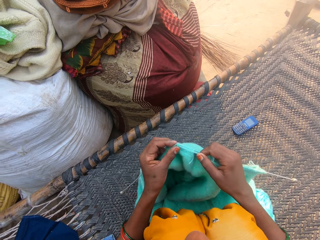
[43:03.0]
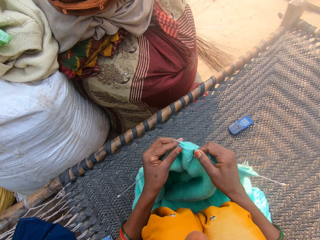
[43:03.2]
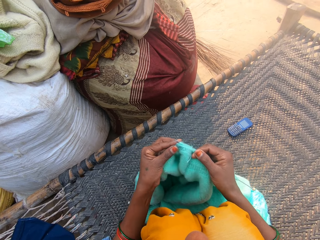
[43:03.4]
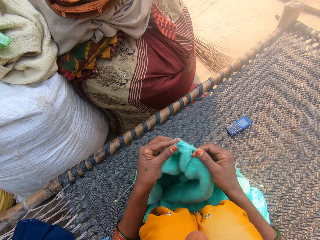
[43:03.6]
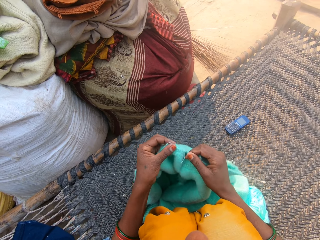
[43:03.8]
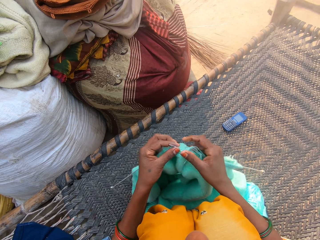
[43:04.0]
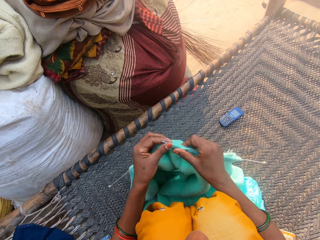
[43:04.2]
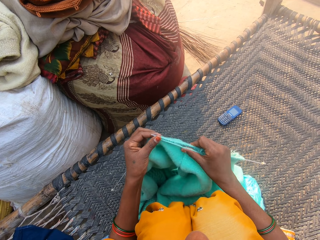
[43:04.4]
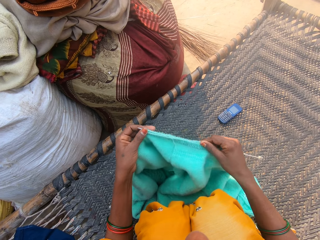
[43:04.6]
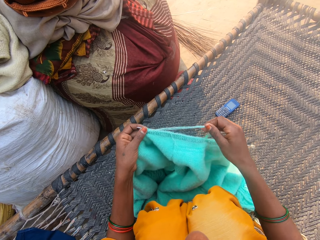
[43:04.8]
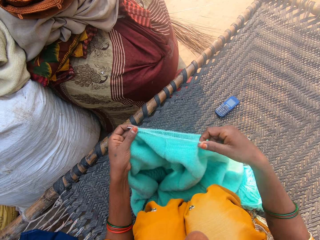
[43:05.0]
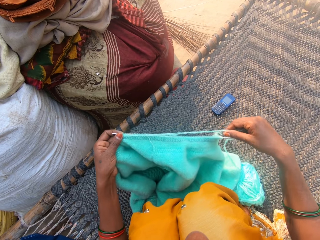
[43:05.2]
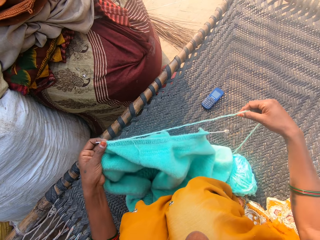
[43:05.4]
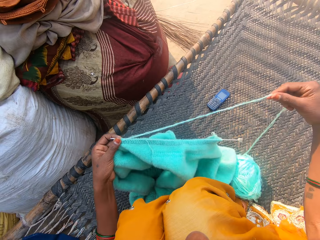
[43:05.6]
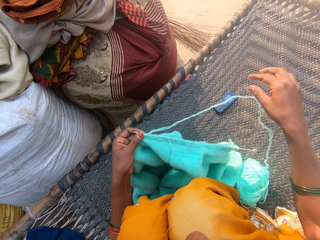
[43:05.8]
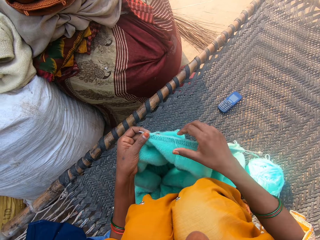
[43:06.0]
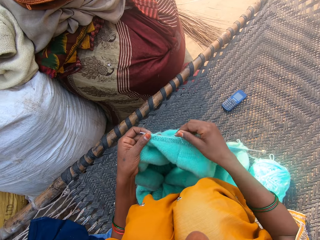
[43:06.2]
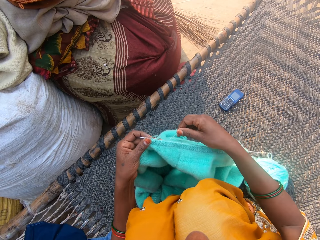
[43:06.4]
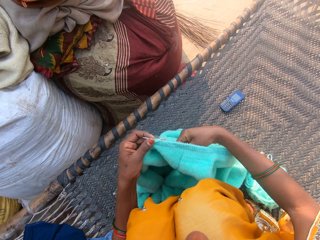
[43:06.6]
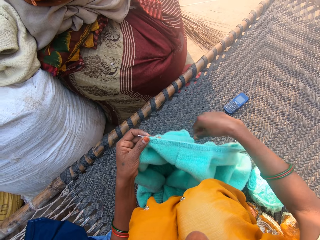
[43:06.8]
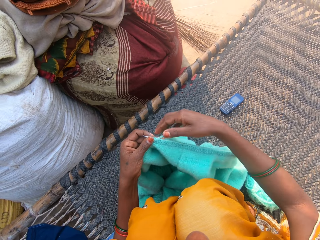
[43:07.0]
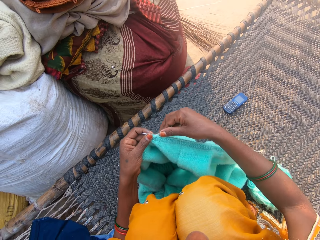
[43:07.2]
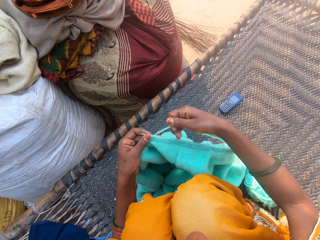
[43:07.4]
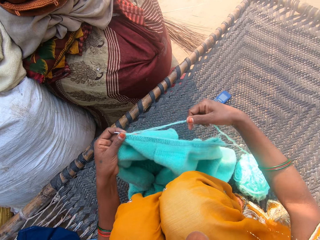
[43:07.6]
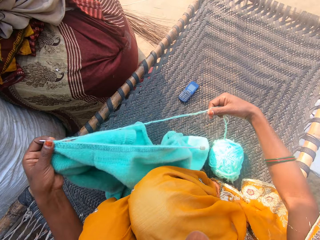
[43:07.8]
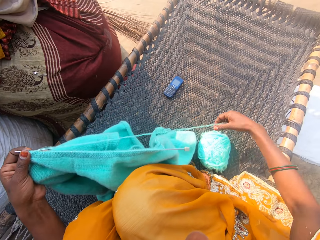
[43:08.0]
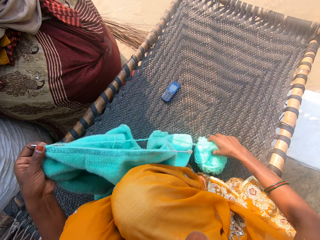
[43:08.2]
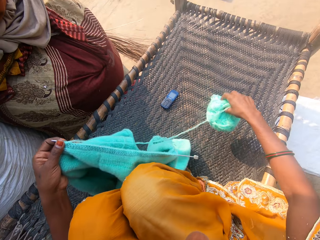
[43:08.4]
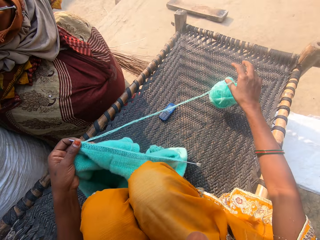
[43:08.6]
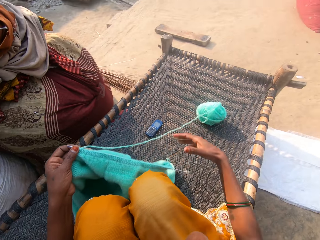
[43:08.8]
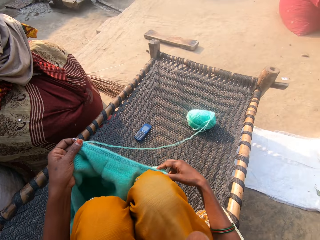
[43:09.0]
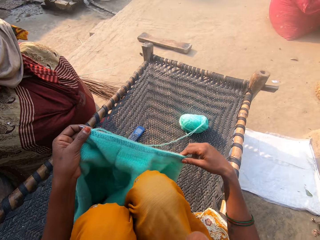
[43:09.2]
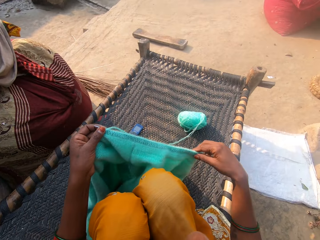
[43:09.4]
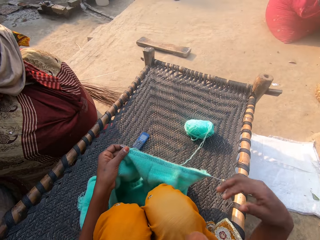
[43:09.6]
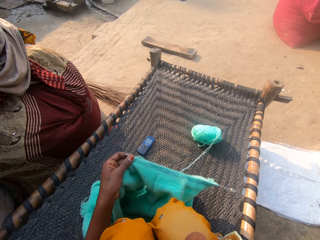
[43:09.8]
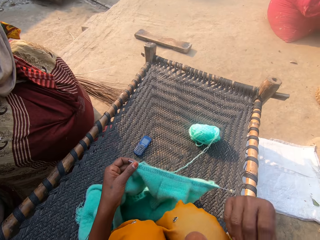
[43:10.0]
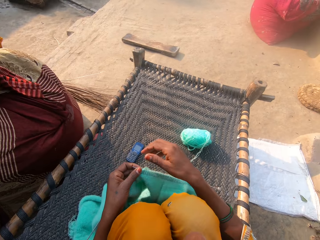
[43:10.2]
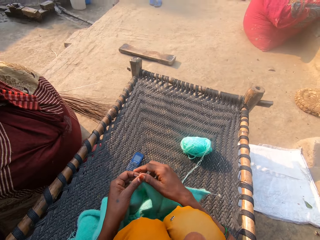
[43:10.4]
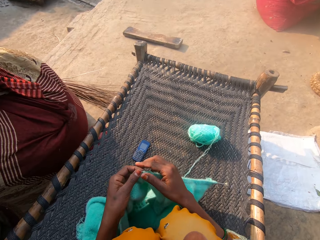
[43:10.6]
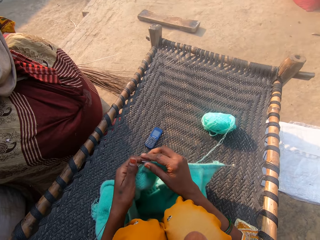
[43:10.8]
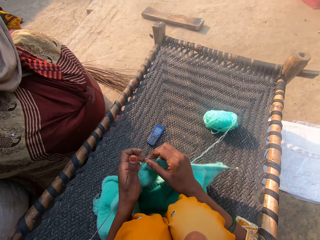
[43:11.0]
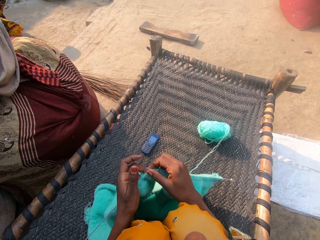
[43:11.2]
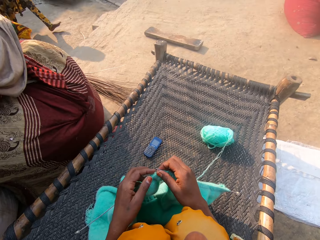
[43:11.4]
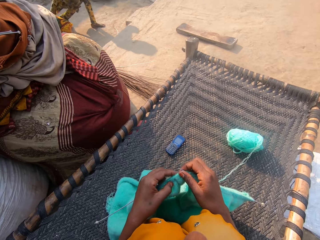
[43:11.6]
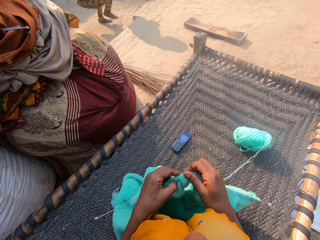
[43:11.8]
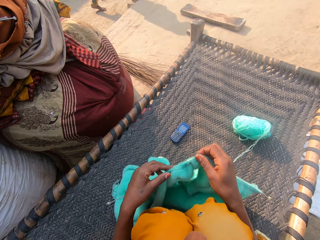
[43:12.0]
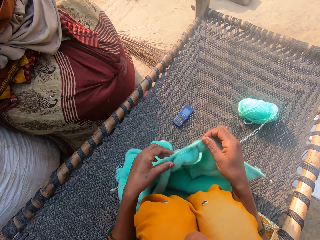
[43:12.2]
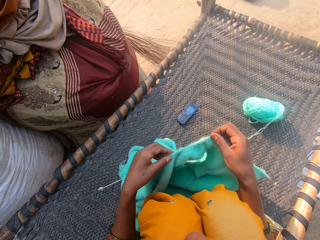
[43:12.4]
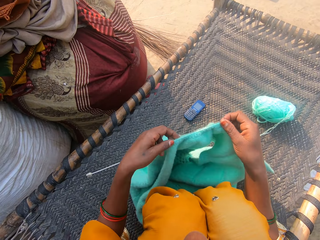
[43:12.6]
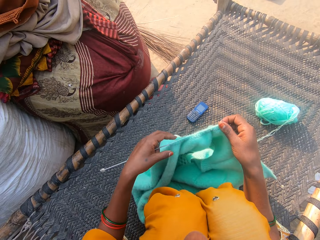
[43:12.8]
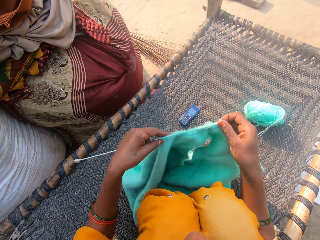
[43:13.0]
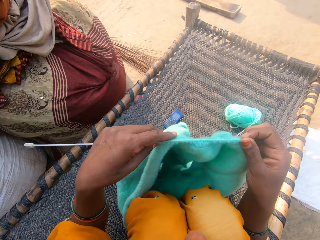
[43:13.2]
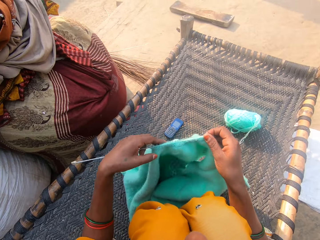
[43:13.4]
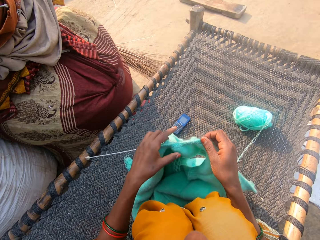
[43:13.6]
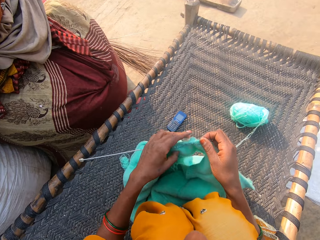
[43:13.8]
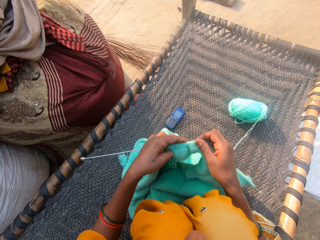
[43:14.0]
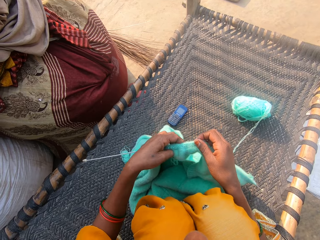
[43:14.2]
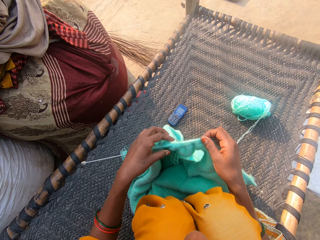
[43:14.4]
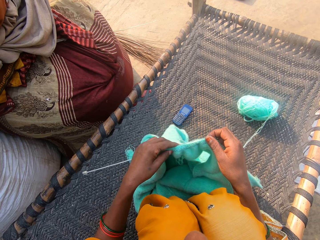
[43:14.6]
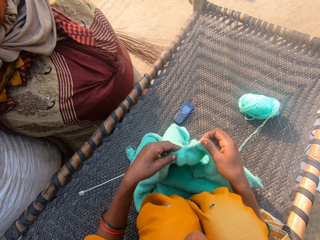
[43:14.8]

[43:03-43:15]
The camera wearer holds the yarn in place. She knits a cloth. She inspects the cloth. She pulls the yarn. She stares at the cloth. She pulls the yarn. She moves the ball of wool on the bench with her right hand. She picks up the yarn. She throws the yarn down. She adjusts the cloth with her right hand. She holds the cloth. She touches her face with her right hand. She stares at the cloth. She adjusts the cloth on the needle with her left hand. She holds the cloth. She inspects the cloth. She stares at the cloth.

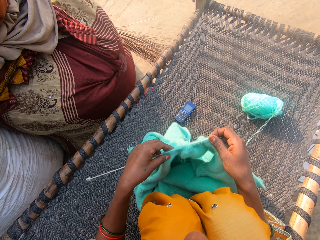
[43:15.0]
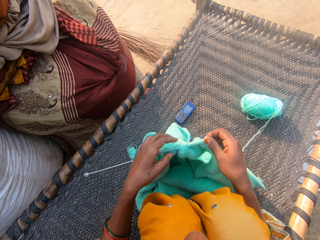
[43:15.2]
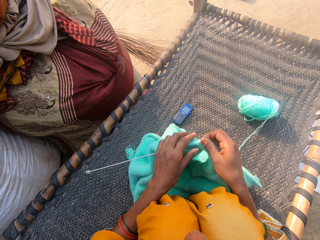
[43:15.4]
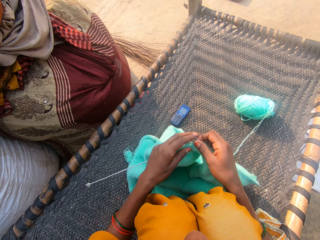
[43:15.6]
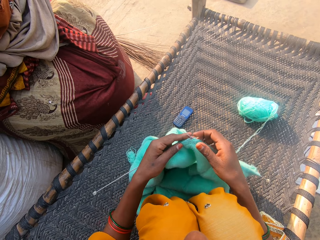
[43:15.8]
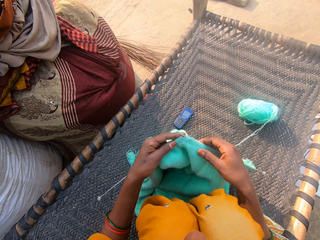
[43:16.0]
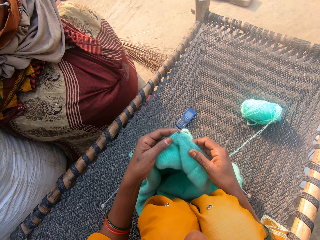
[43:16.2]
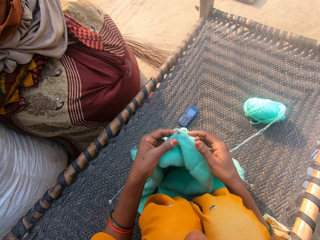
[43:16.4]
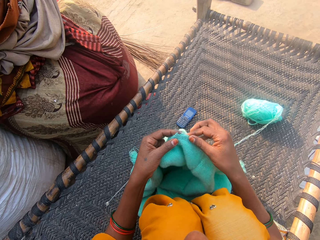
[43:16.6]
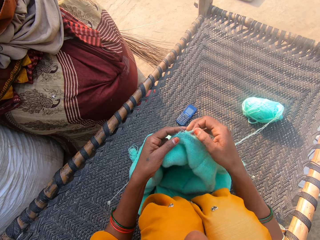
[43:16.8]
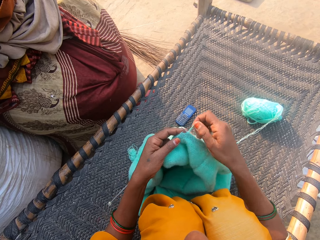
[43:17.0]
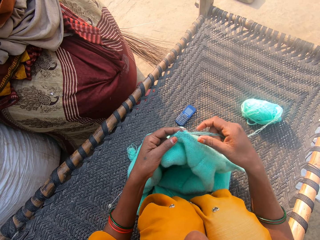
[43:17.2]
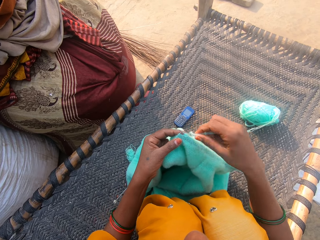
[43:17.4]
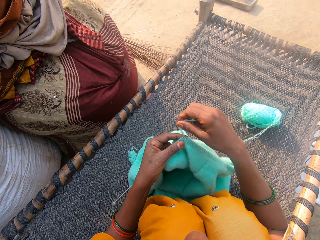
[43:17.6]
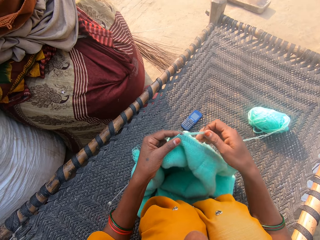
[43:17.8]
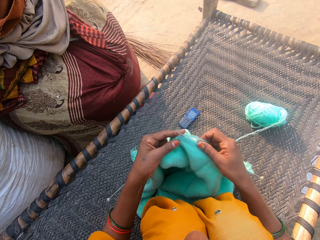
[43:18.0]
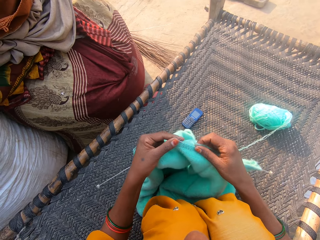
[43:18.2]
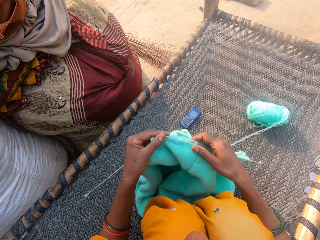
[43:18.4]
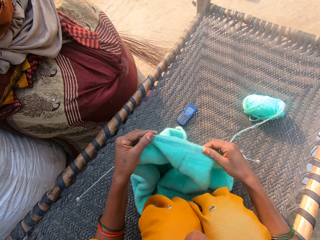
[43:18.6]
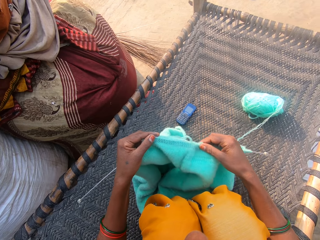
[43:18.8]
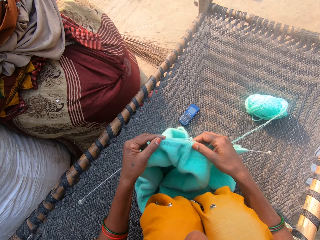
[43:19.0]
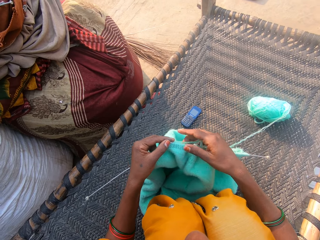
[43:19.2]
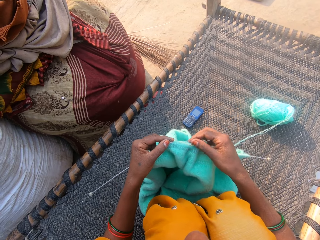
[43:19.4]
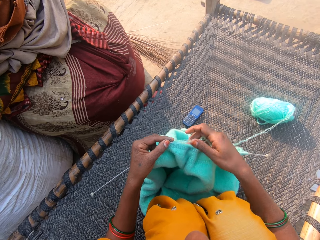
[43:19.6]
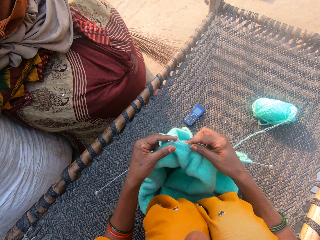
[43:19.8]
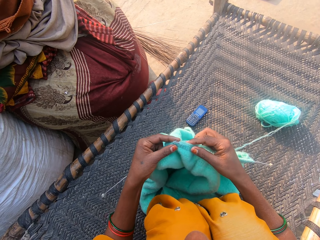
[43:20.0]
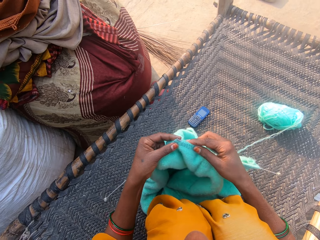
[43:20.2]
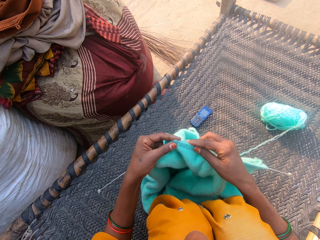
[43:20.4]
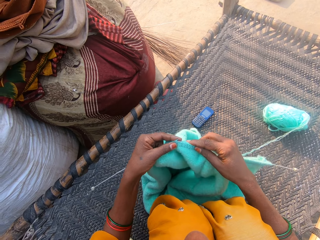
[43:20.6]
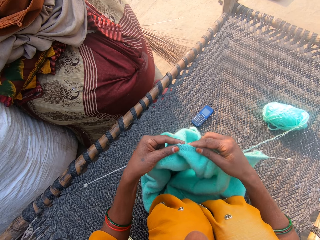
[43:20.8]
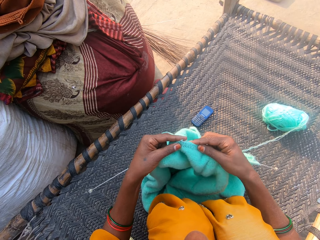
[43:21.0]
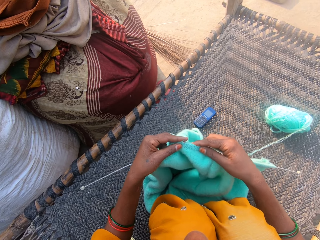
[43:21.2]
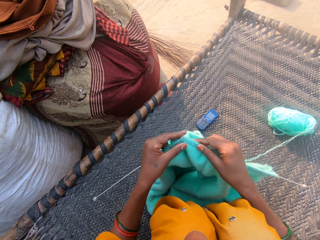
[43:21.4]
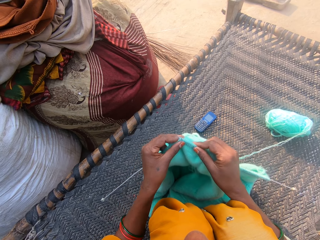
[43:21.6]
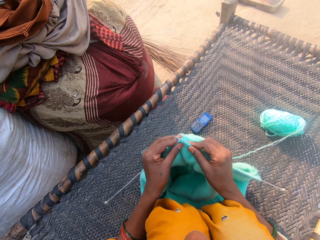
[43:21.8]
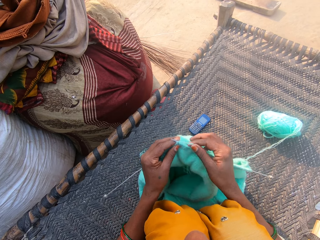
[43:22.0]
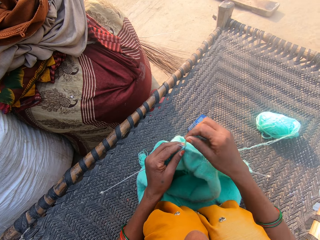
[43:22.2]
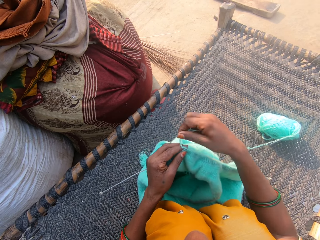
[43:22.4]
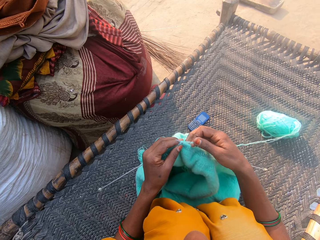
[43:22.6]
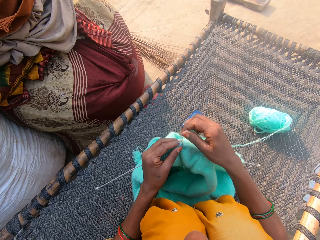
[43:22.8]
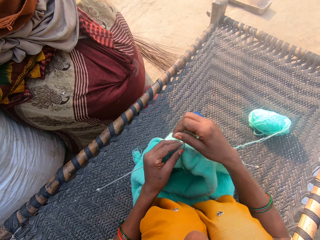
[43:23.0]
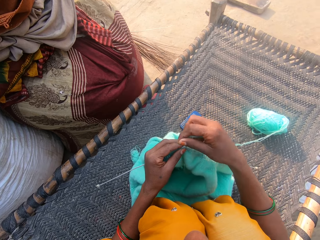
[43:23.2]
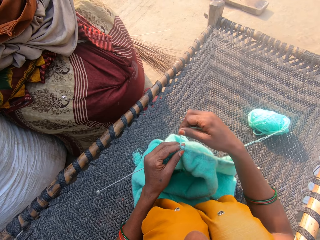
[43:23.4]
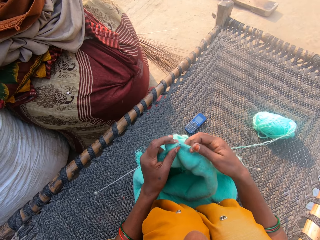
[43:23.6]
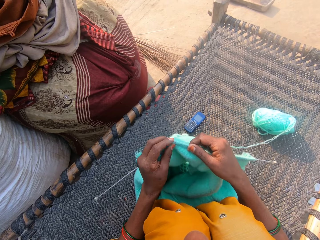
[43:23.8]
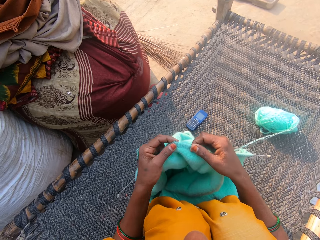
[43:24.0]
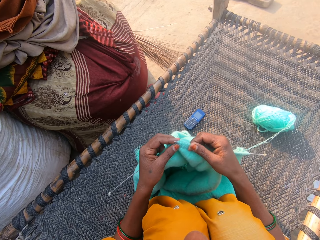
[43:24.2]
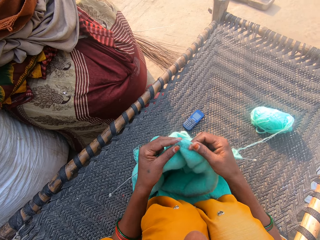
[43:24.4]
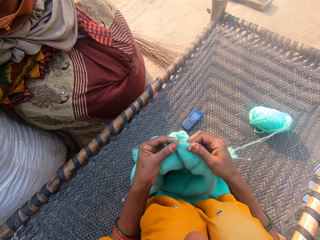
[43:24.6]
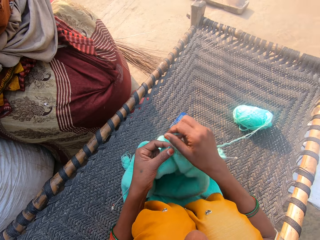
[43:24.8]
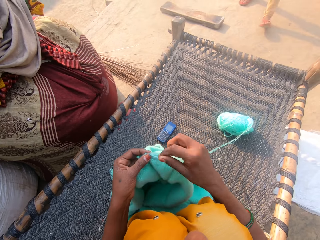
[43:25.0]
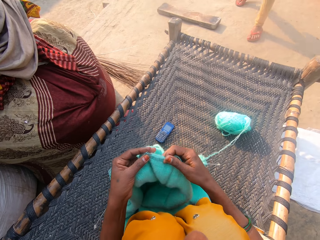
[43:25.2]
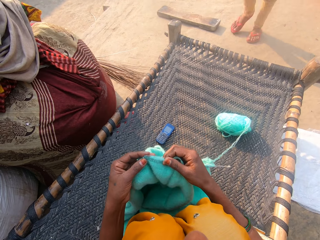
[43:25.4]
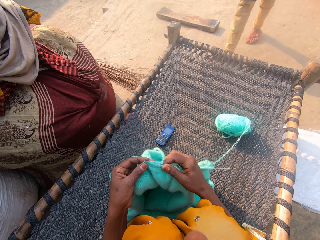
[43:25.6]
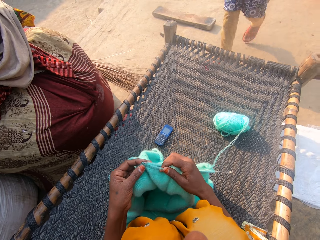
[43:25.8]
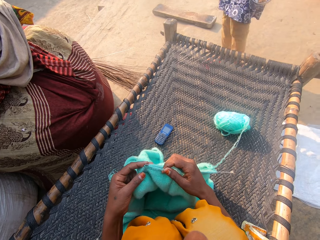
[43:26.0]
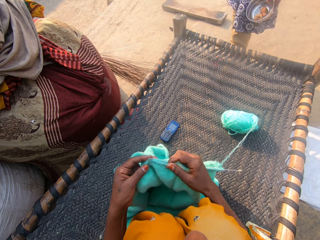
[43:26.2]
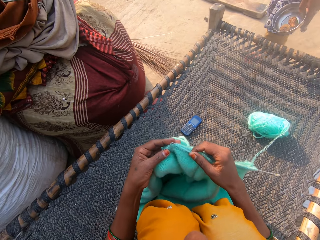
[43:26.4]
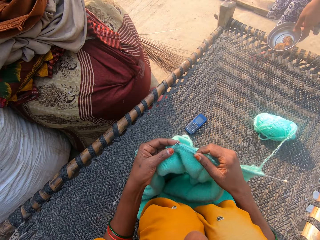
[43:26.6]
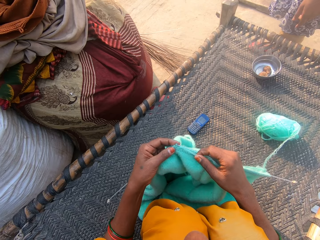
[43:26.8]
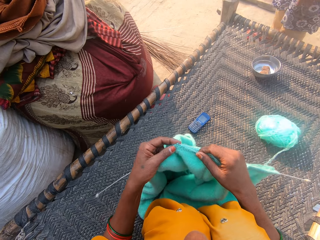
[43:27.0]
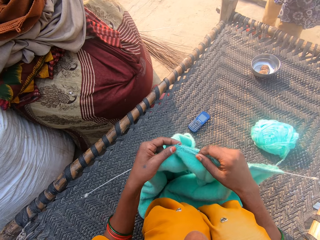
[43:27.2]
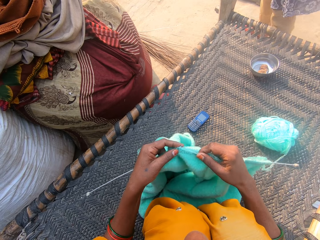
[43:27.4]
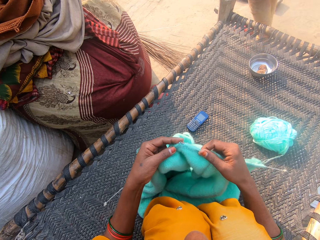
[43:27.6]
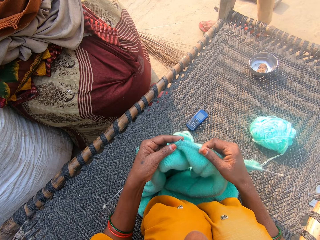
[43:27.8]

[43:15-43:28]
The camera wearer inspects the cloth. She holds the yarn in place. She adjusts the cloth on the needle with her right hand. She inspects the cloth. She knits the cloth with the needles and wool. She holds the yarn in place. She knits the cloth. She holds the yarn in place. A boy walks towards the camera wearer. The camera wearer stares at the cloth. The boy drops a stainless bowl on the bench with his left hand.
